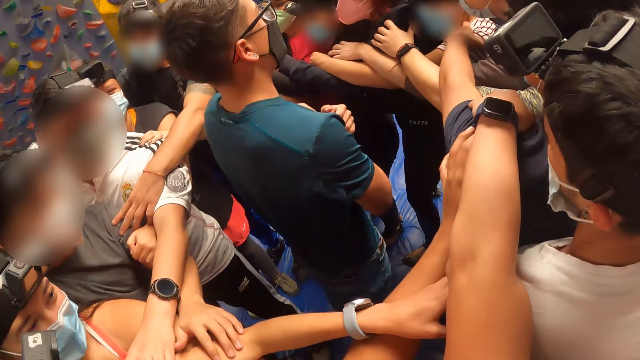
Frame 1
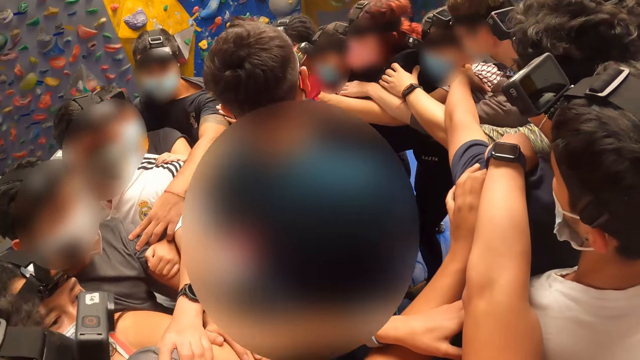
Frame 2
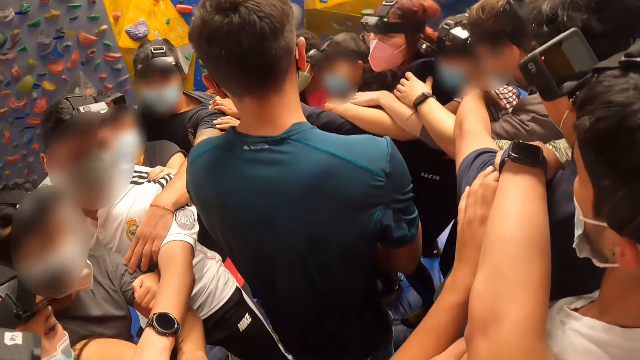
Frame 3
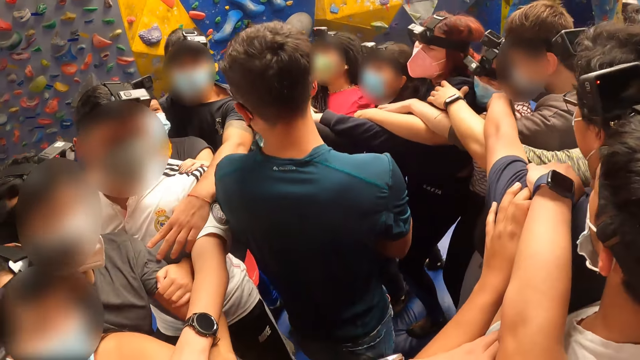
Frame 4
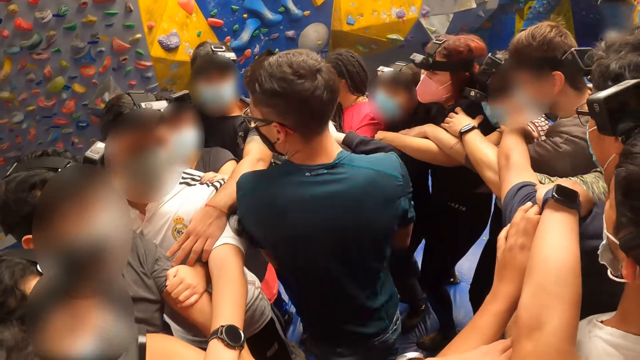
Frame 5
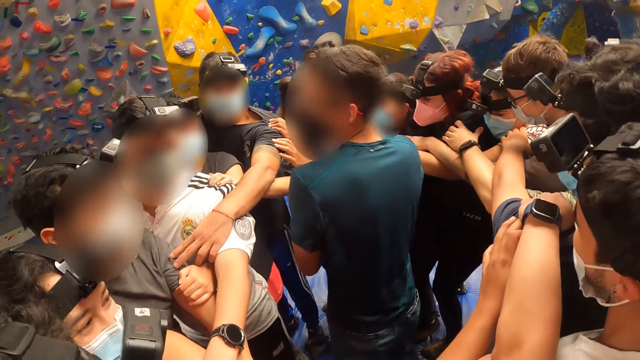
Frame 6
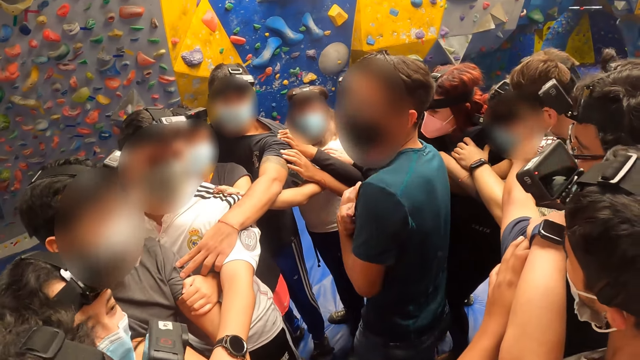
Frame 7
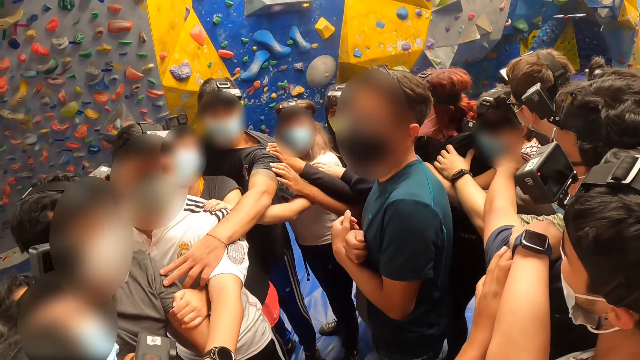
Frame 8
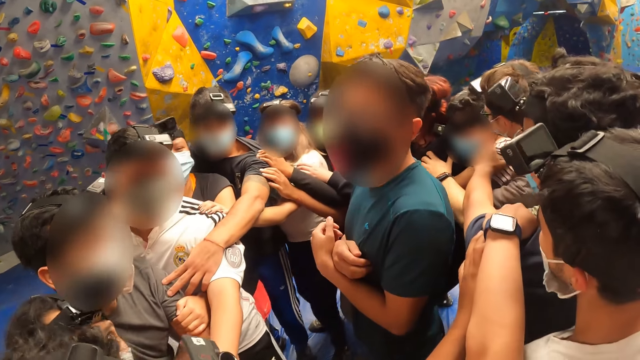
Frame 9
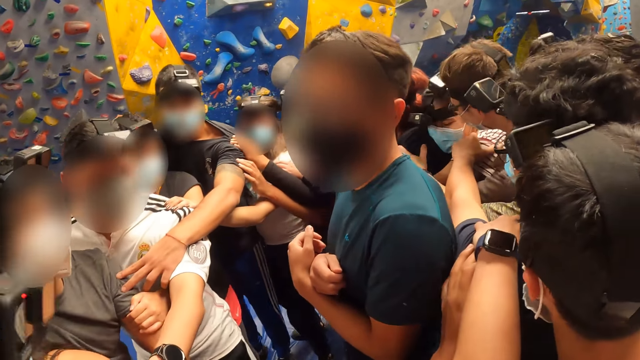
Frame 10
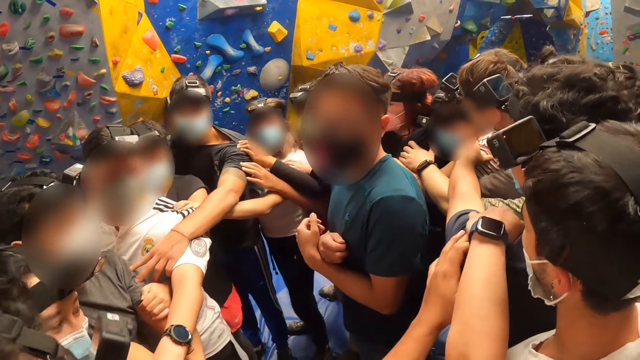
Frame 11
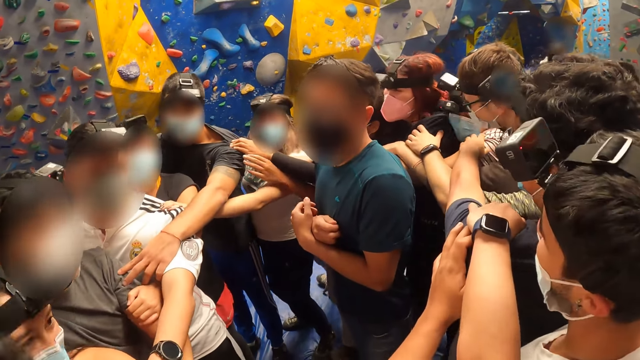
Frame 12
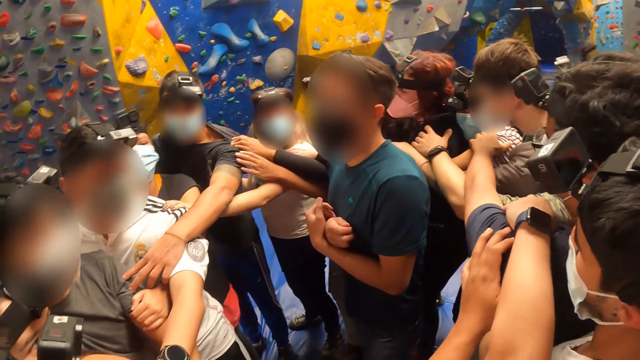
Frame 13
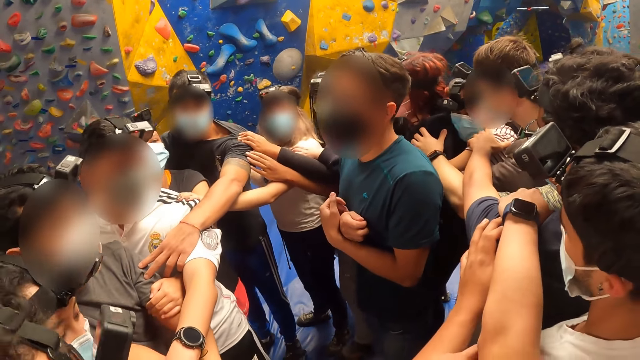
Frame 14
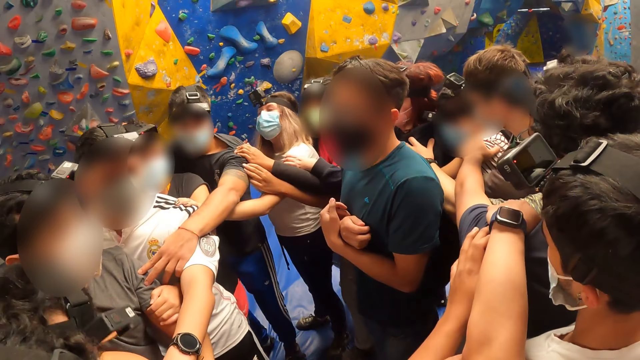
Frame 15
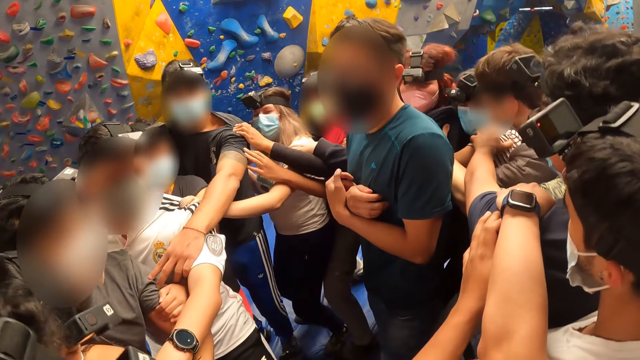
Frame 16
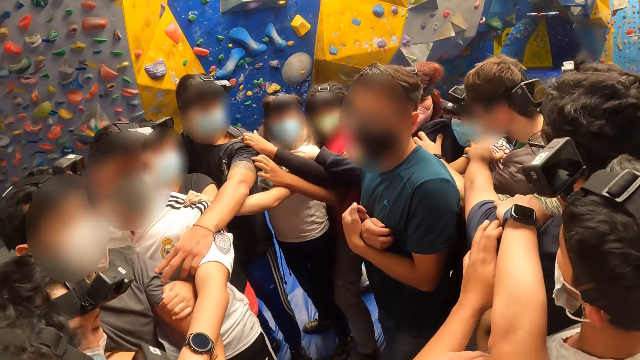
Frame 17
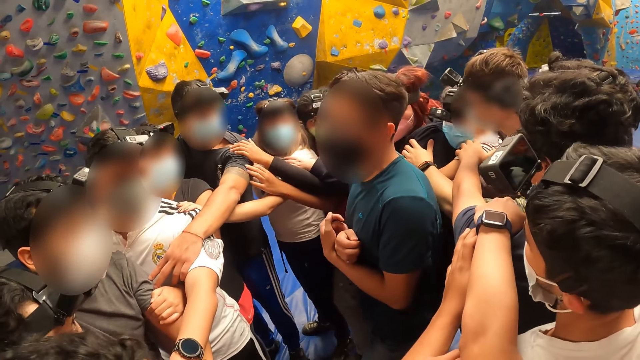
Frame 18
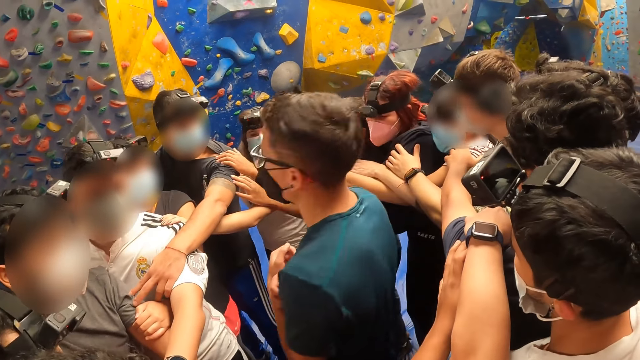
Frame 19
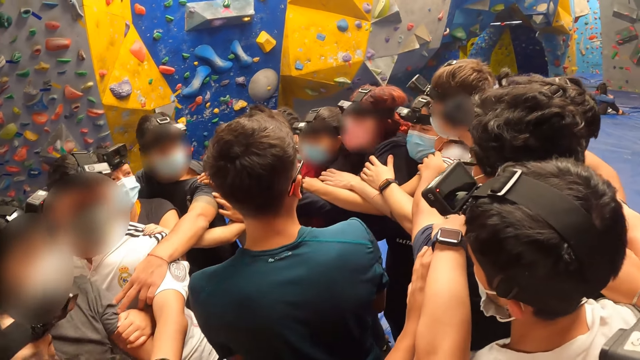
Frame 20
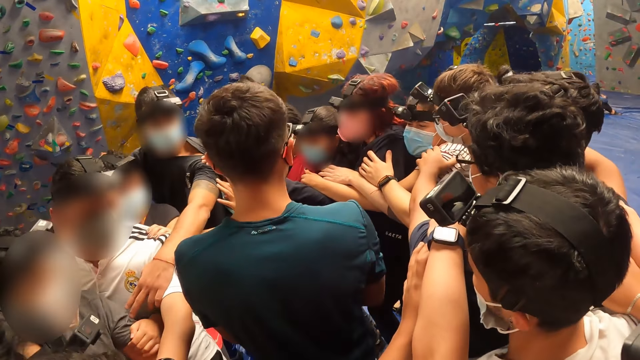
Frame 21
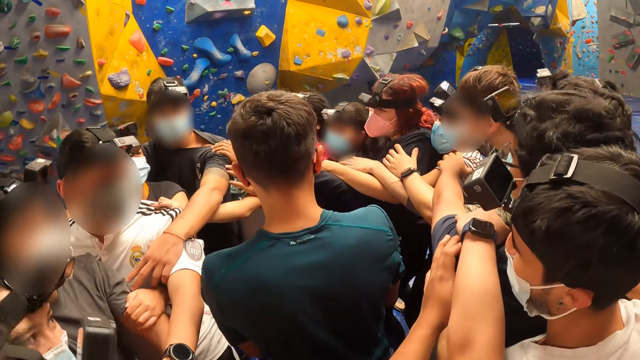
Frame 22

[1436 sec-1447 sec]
A person looks at another person.

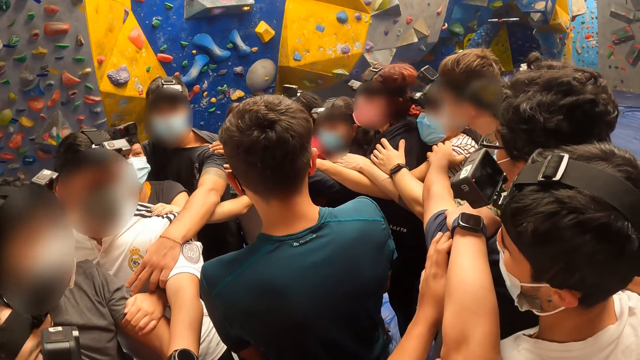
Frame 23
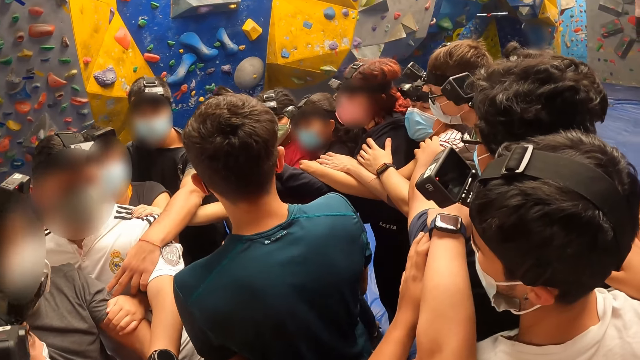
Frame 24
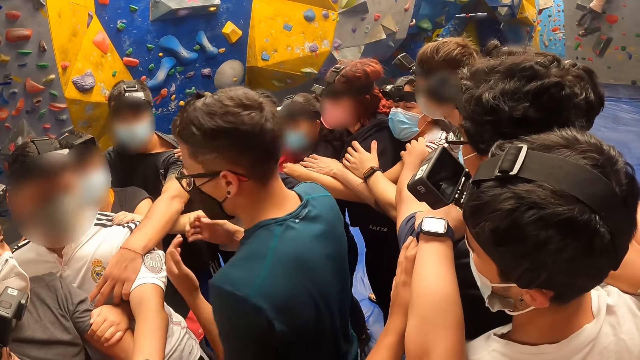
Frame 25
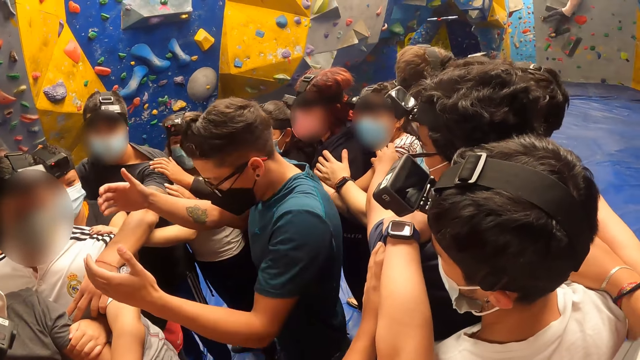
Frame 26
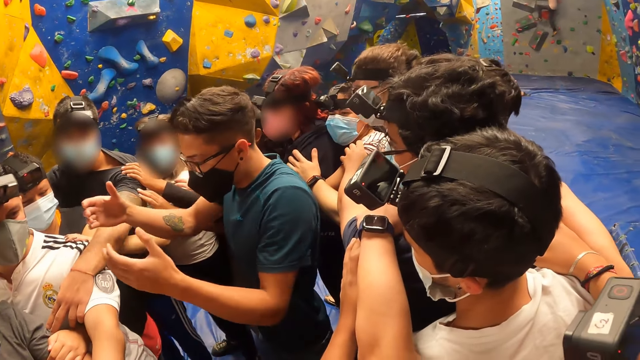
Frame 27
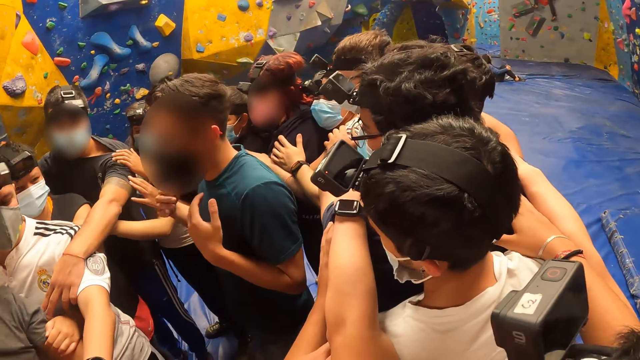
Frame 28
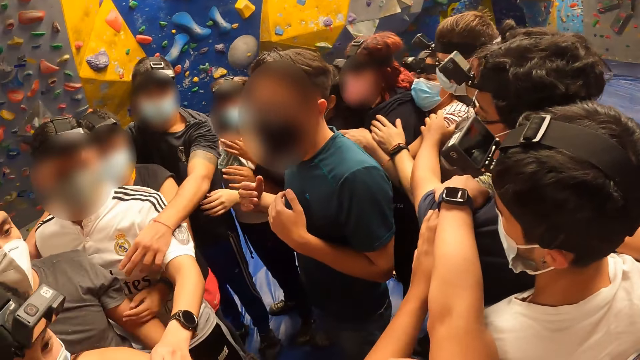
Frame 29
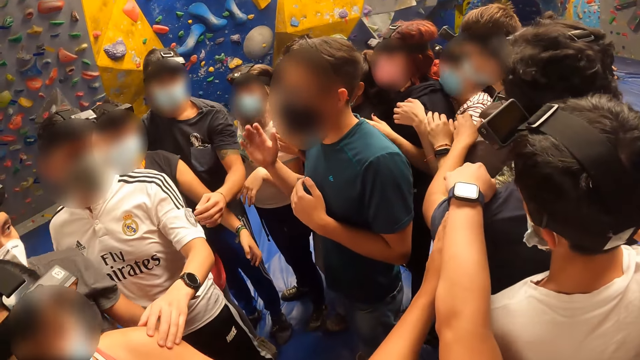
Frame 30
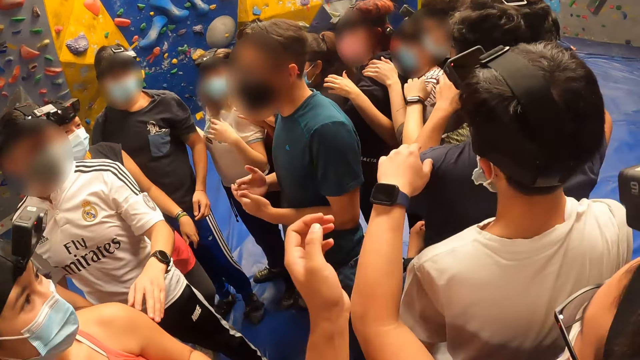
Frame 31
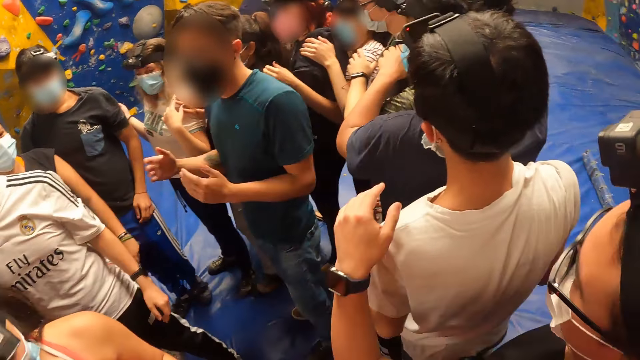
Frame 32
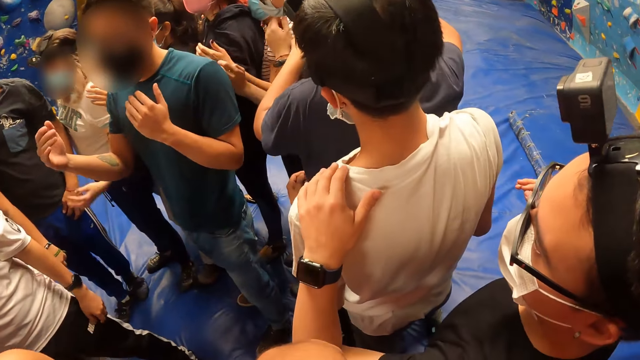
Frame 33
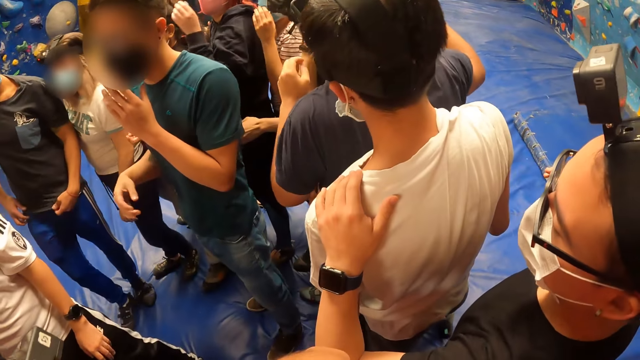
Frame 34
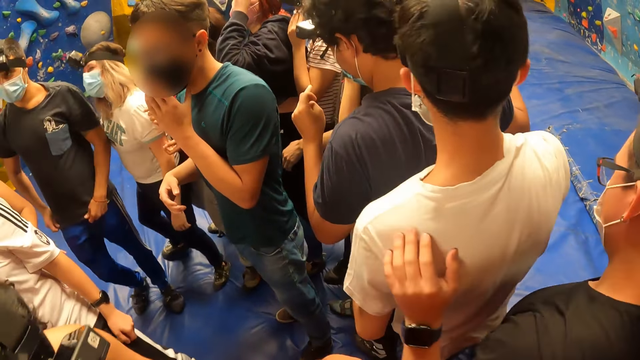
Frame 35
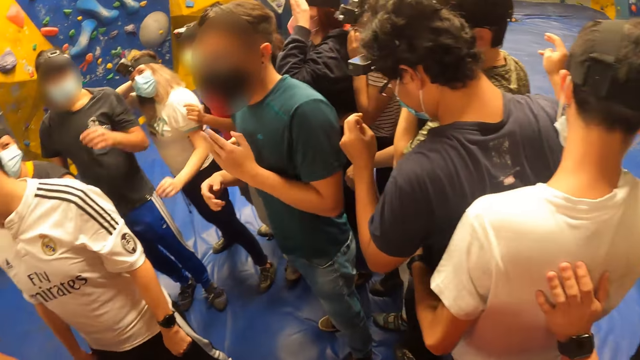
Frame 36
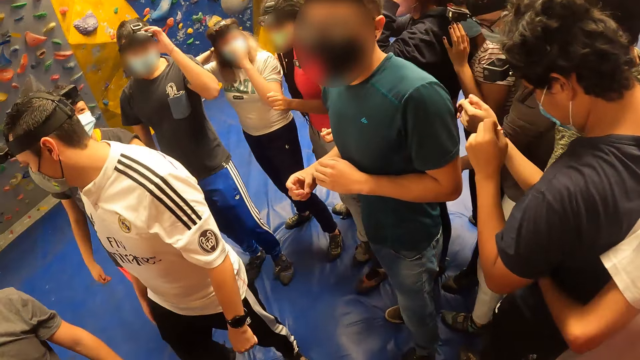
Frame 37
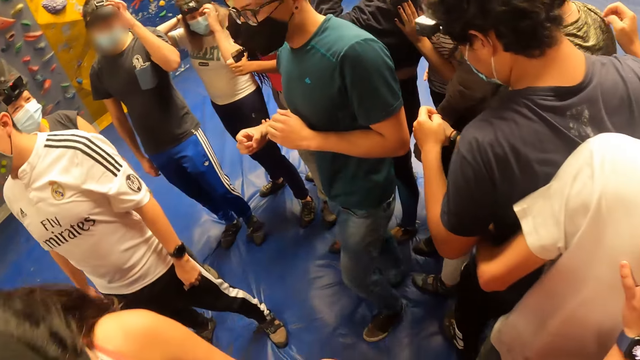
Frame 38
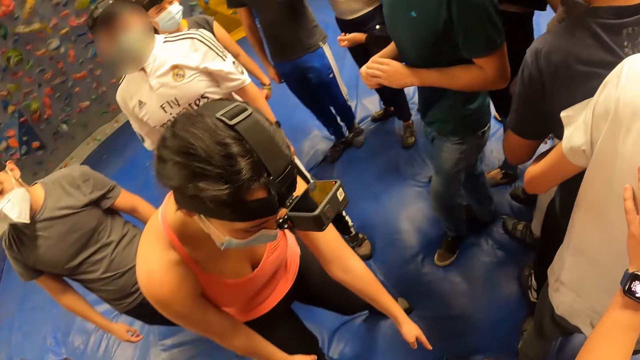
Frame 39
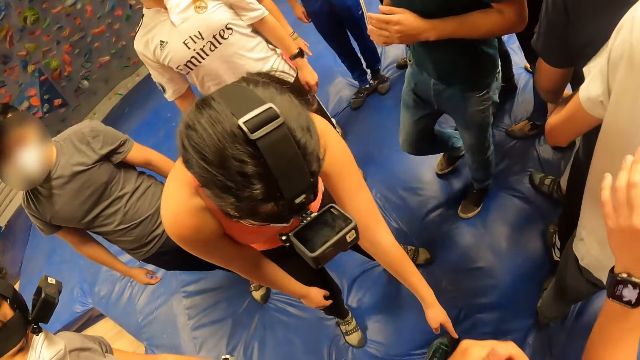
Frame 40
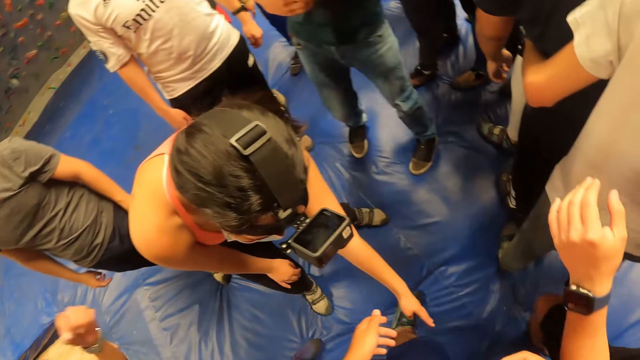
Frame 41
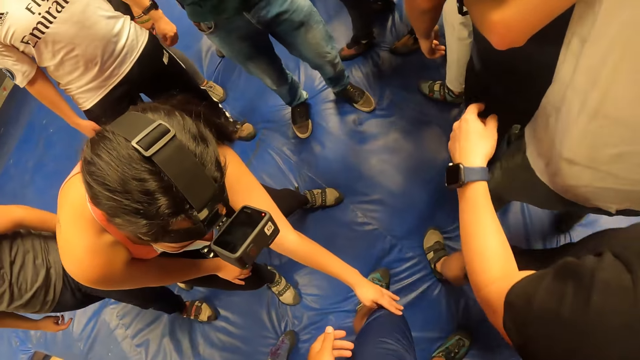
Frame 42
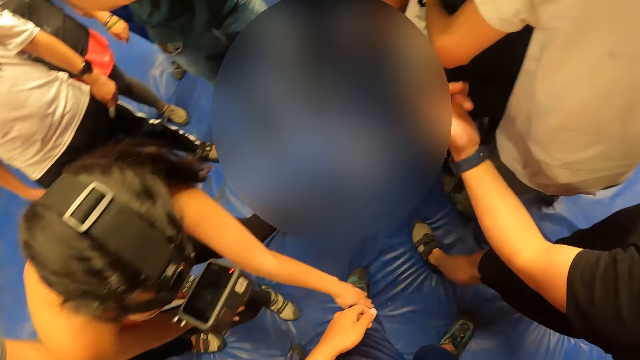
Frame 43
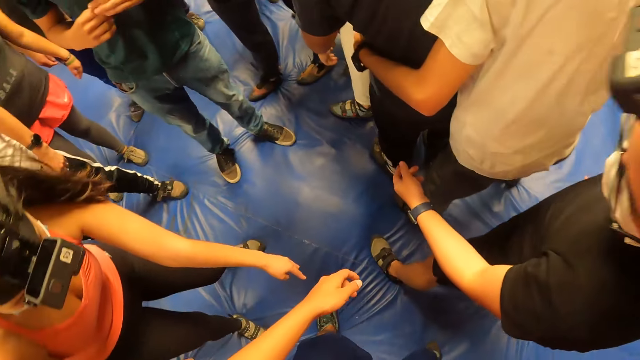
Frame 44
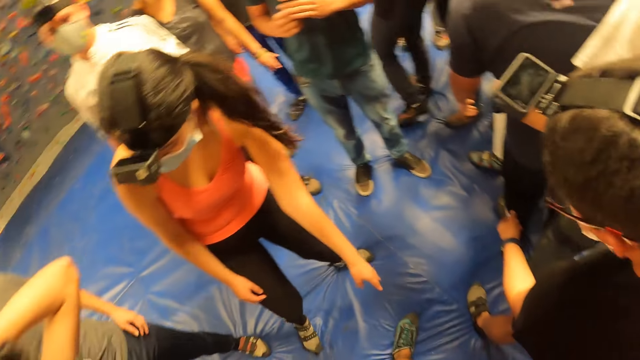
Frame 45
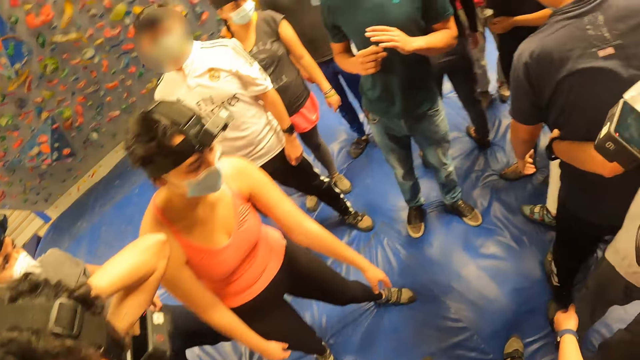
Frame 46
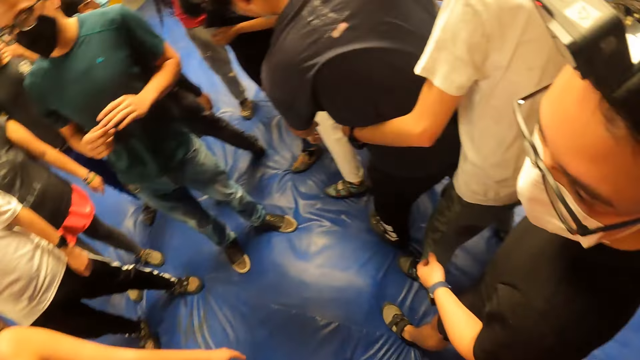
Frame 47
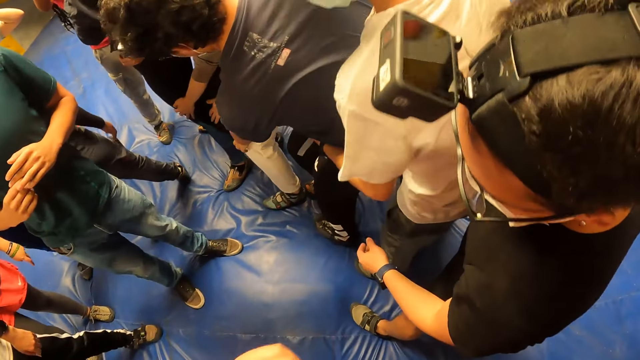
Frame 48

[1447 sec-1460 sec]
A person talks with another person. A third person points on the landing mat.
